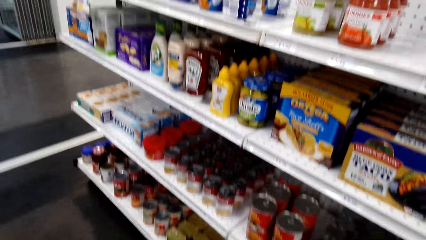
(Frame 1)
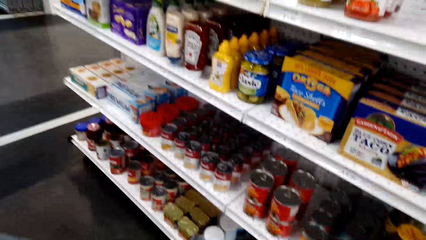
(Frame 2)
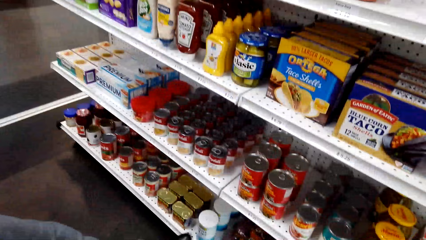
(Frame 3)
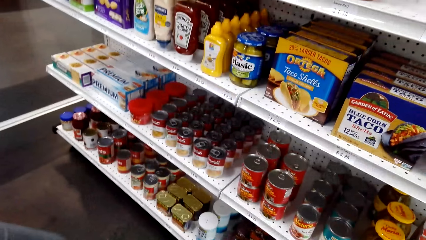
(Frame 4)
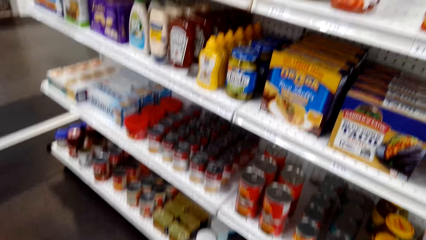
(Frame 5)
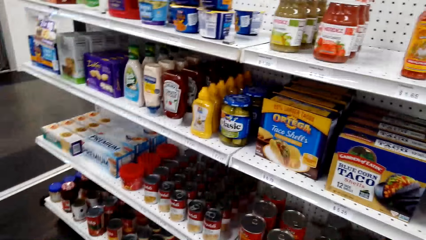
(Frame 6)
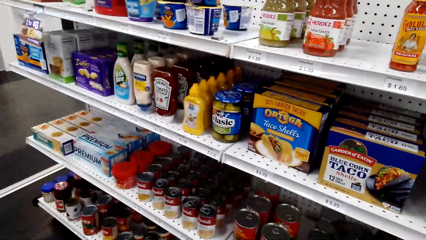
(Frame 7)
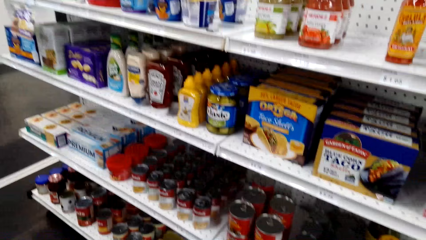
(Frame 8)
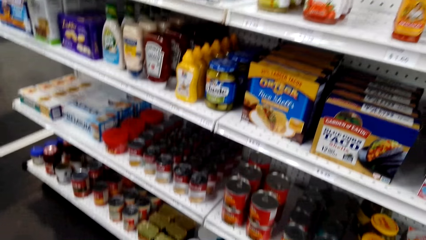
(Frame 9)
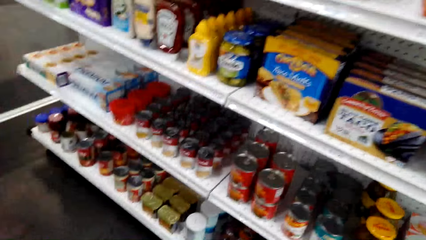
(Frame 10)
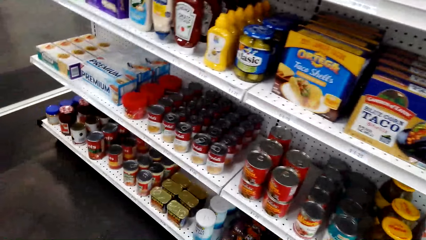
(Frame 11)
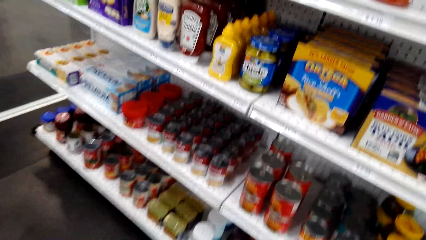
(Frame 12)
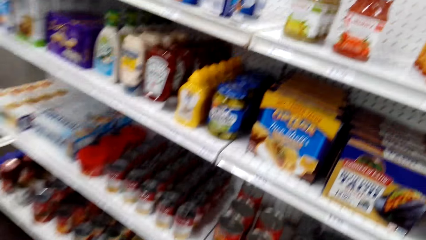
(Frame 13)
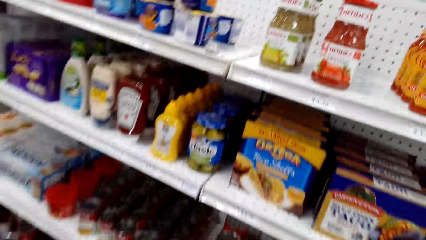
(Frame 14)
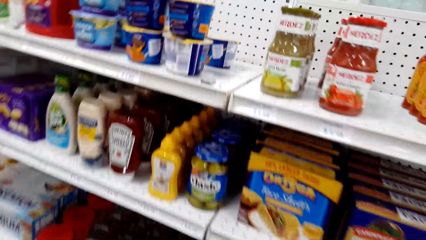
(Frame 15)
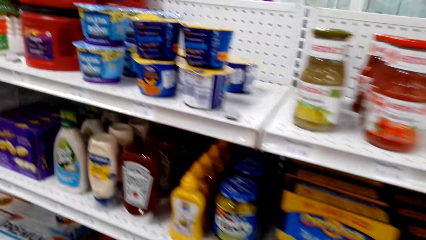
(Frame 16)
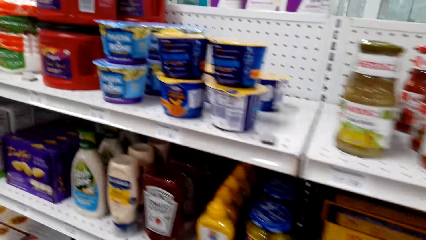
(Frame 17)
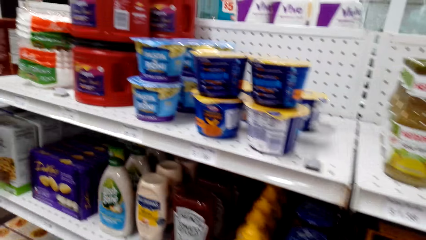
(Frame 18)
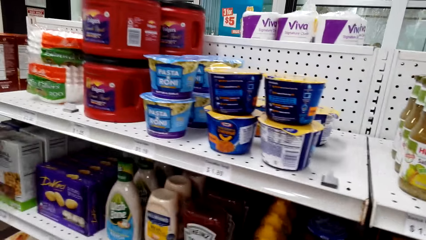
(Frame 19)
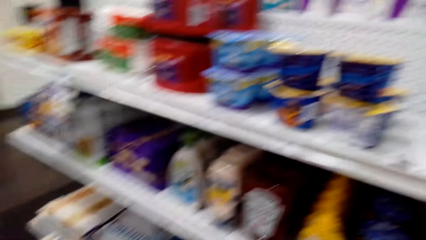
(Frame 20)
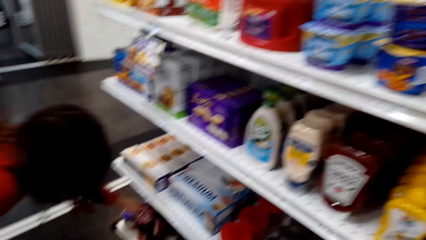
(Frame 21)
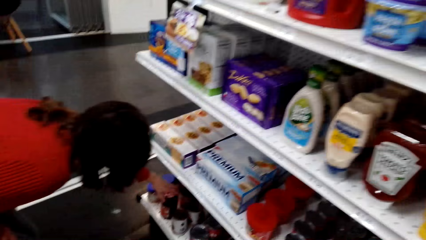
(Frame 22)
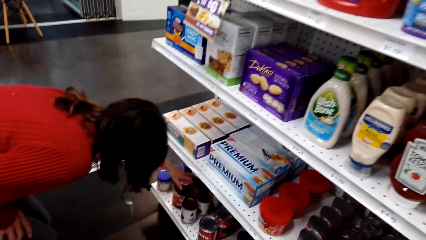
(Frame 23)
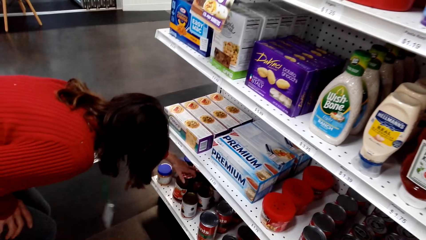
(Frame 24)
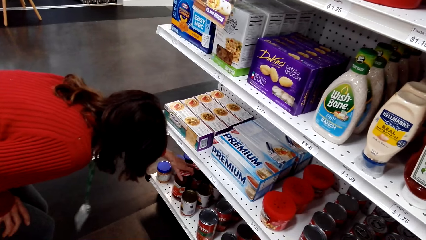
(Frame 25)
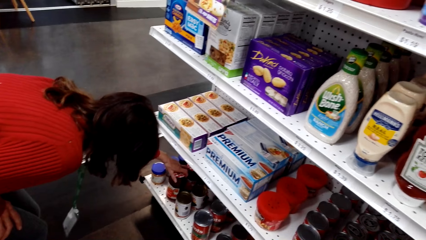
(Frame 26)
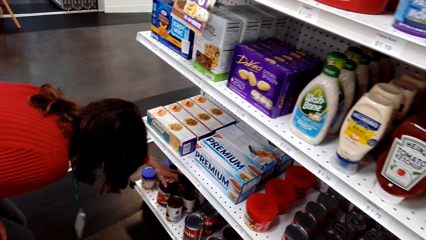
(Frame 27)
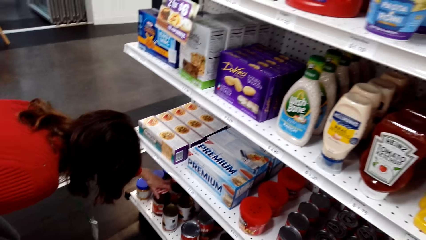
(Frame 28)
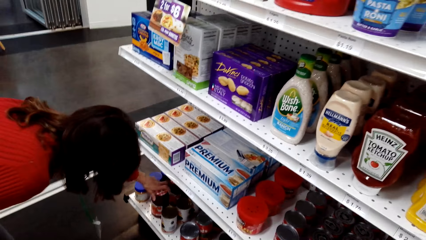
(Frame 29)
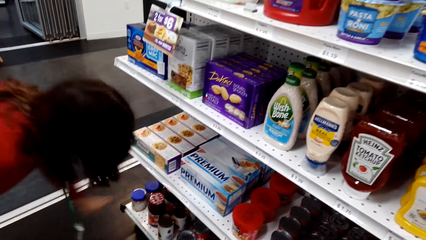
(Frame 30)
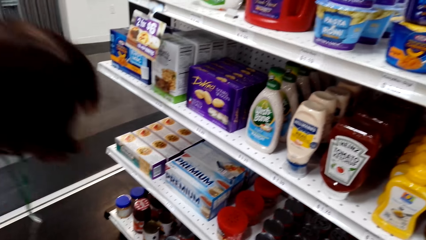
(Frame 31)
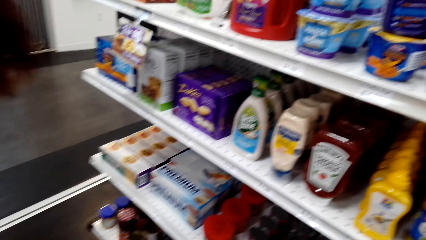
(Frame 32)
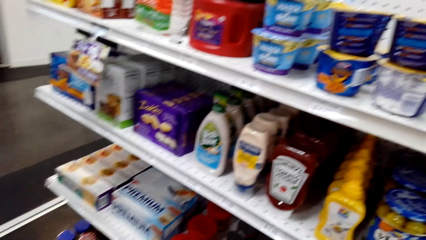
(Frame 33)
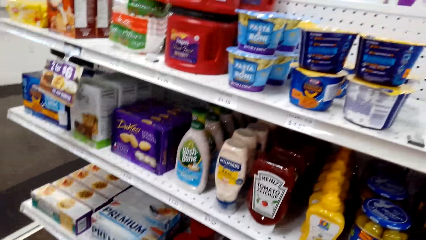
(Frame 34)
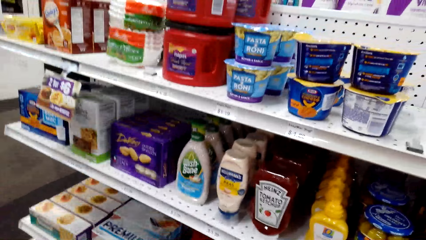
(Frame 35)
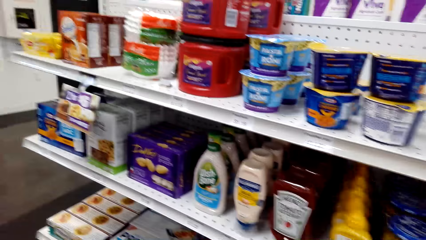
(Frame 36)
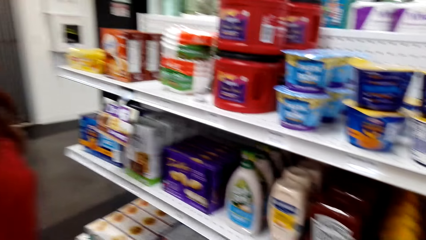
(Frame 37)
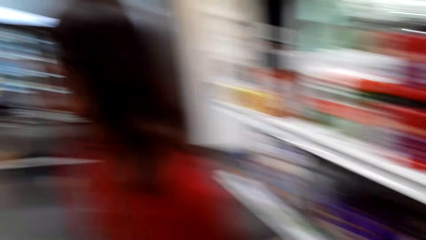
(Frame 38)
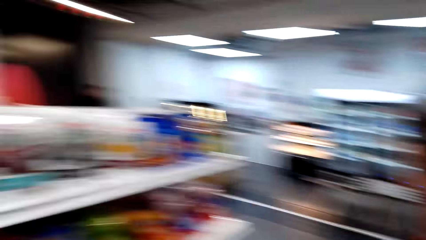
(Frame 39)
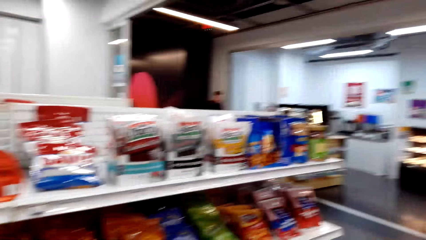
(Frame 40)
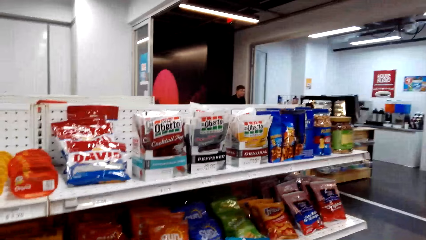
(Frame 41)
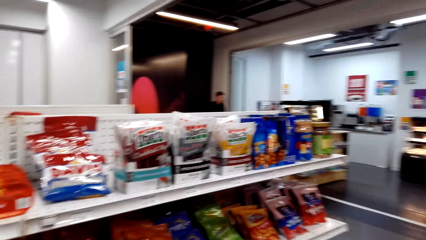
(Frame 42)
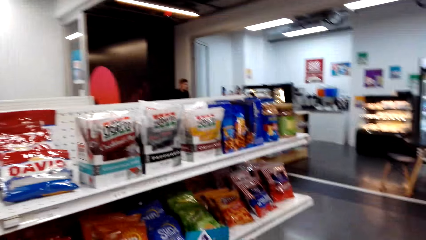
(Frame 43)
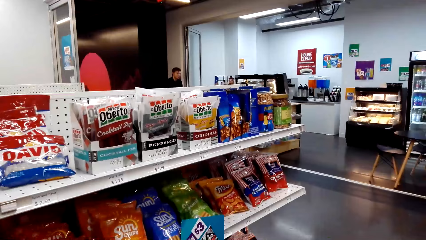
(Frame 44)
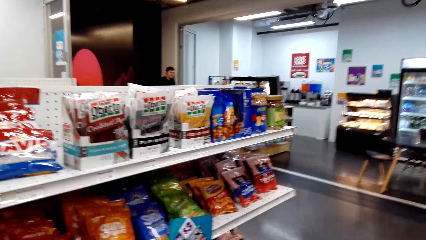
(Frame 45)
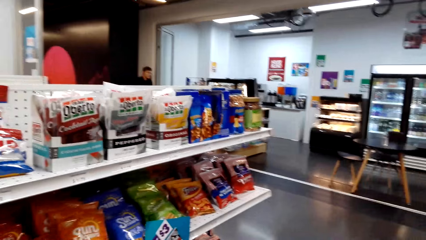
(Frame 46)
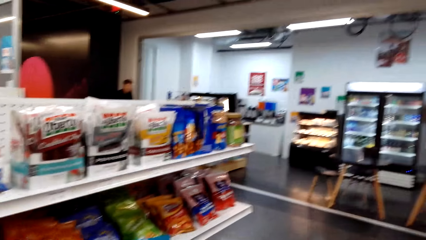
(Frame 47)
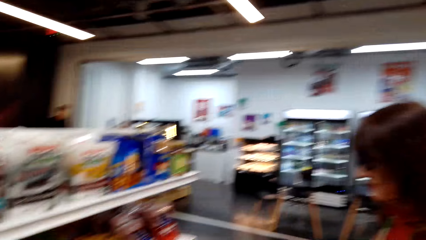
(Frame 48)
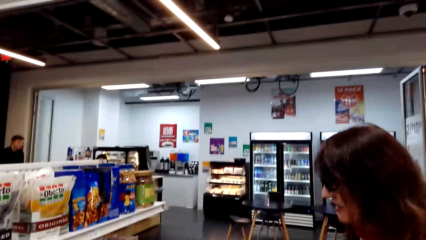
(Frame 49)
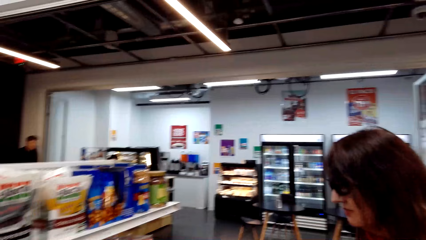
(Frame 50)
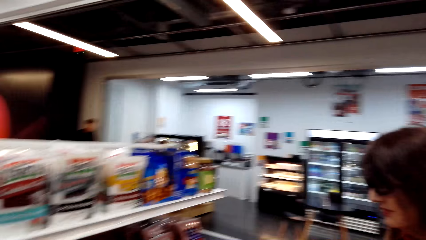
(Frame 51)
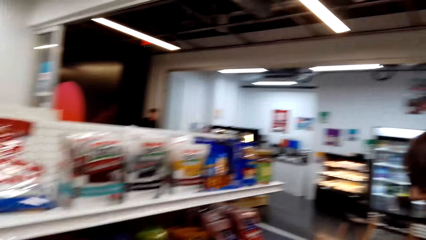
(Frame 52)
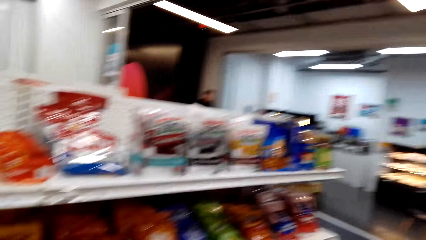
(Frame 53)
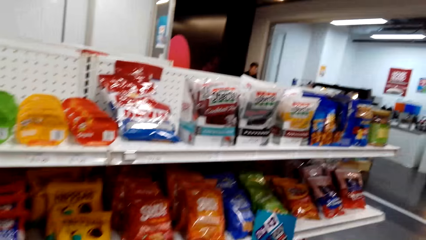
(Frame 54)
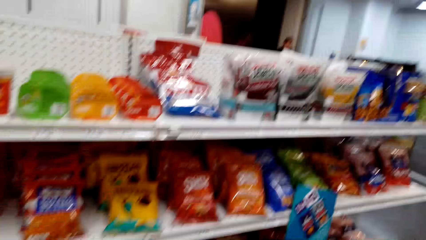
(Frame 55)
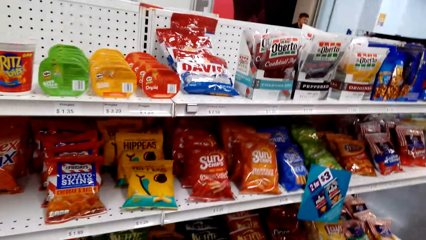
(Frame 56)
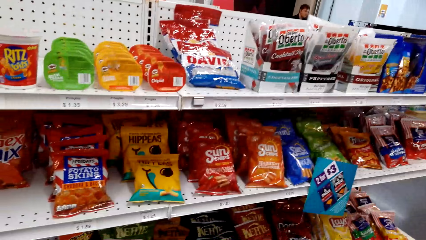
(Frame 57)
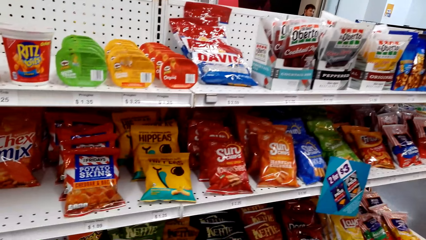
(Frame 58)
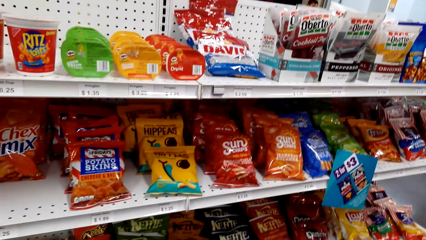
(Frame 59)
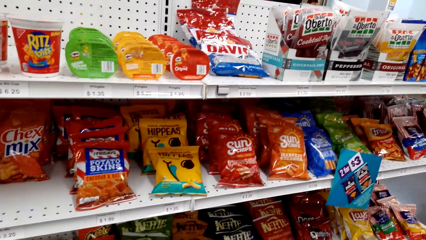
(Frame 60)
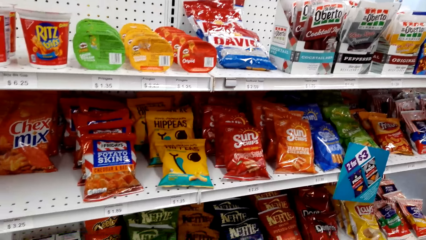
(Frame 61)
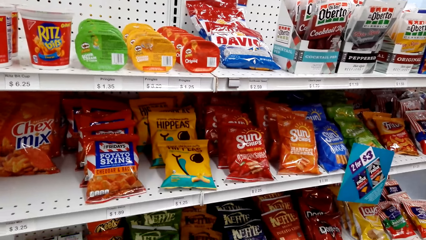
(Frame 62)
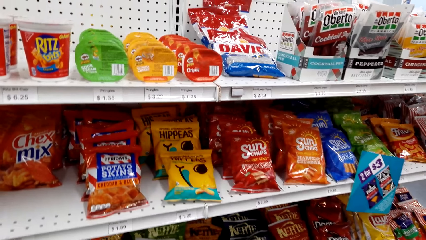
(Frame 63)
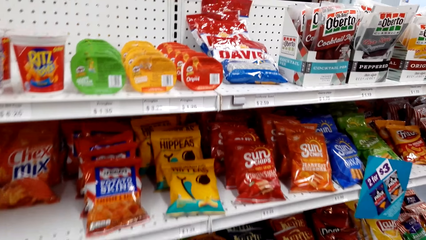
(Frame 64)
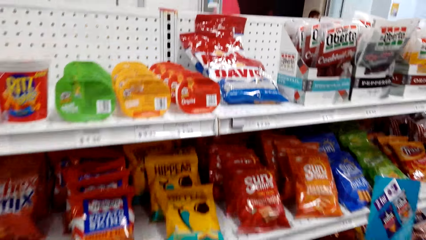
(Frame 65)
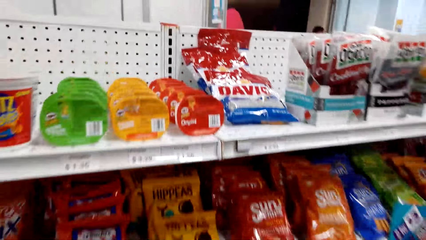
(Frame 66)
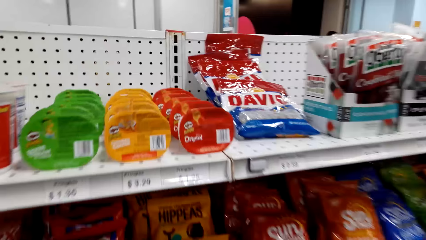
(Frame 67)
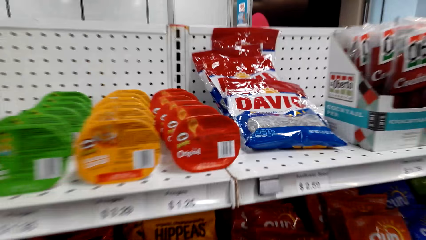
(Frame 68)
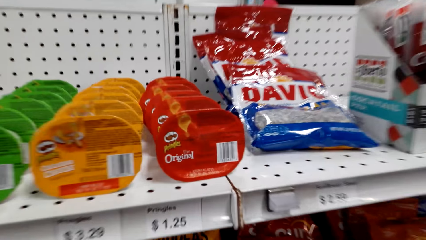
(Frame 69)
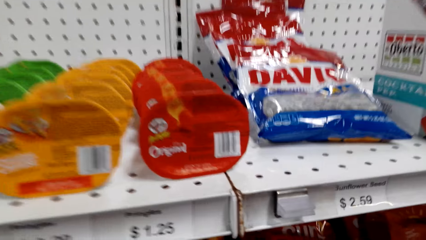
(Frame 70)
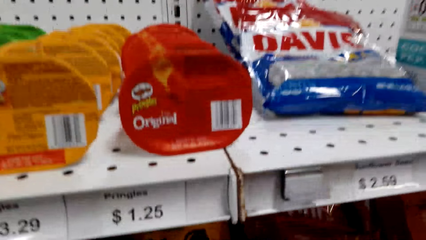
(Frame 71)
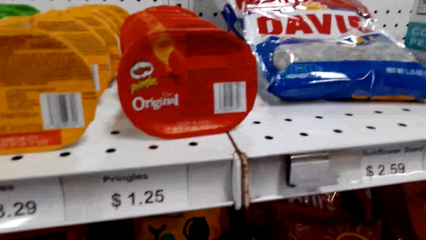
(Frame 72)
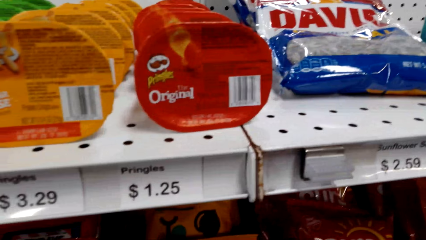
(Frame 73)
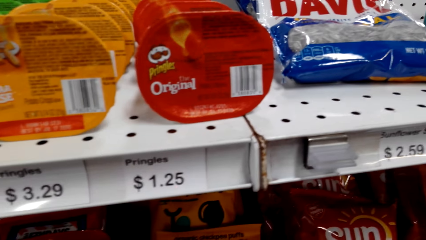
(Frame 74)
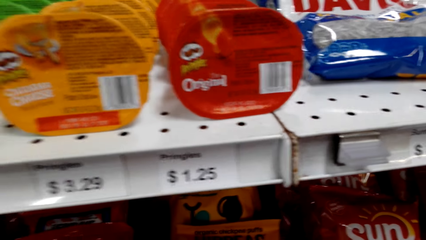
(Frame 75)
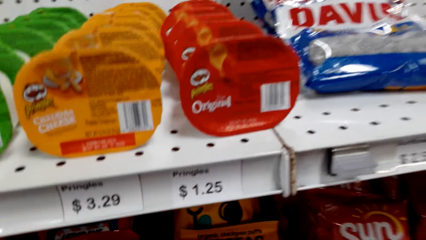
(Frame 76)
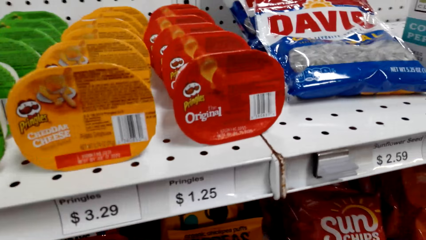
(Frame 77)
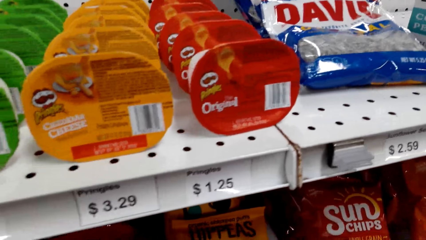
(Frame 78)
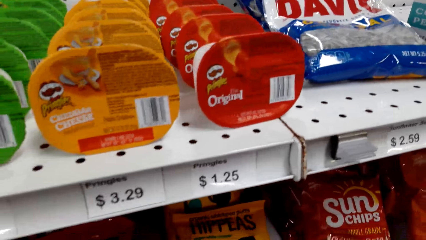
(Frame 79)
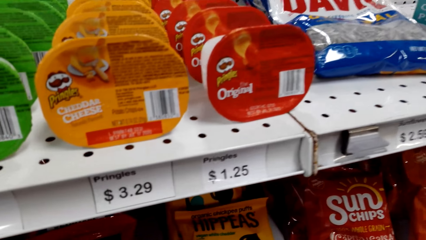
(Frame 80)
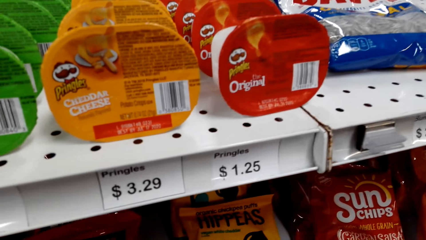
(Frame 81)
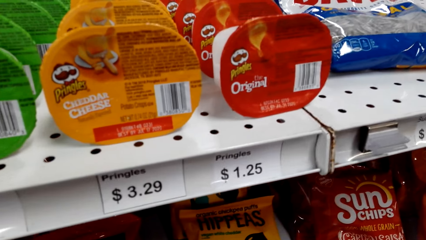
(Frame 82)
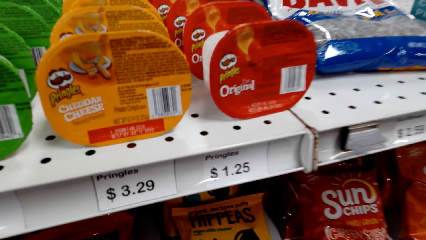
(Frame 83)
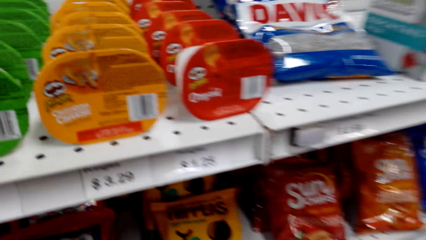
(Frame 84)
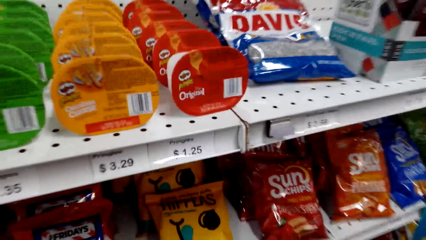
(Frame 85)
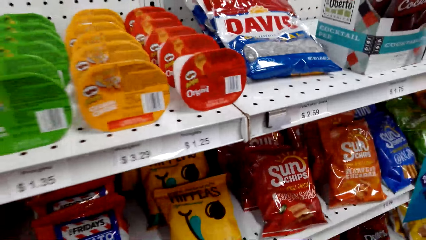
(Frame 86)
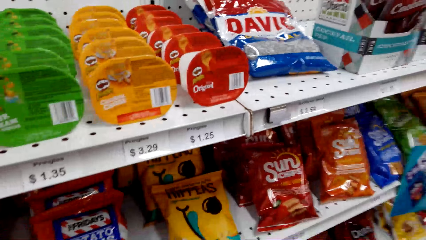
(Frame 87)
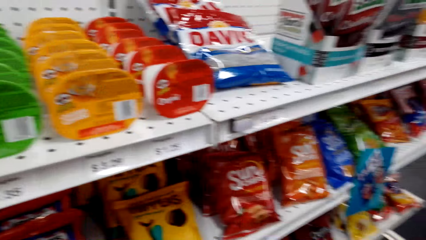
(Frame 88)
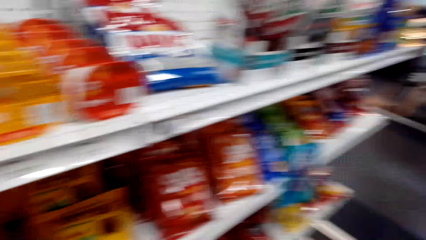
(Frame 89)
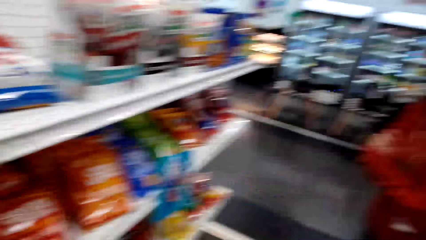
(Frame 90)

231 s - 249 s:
A woman touches something. The camera wearer moves closer to the shelf.
